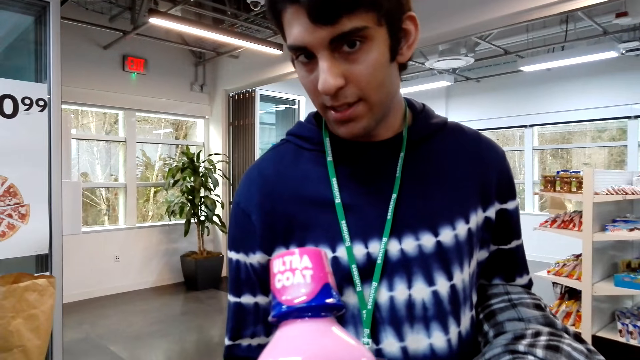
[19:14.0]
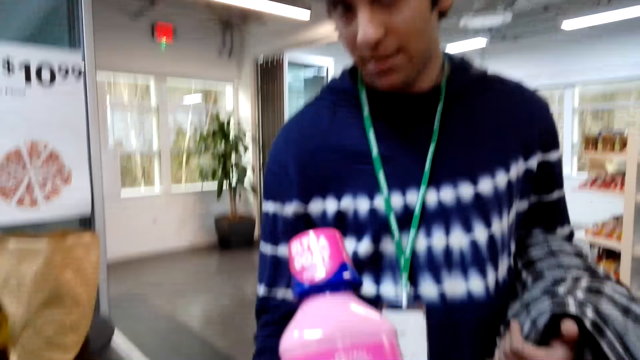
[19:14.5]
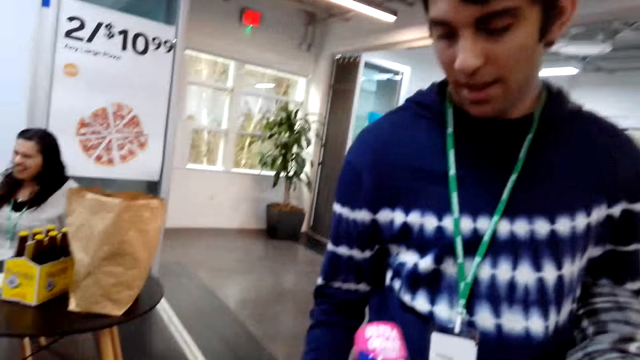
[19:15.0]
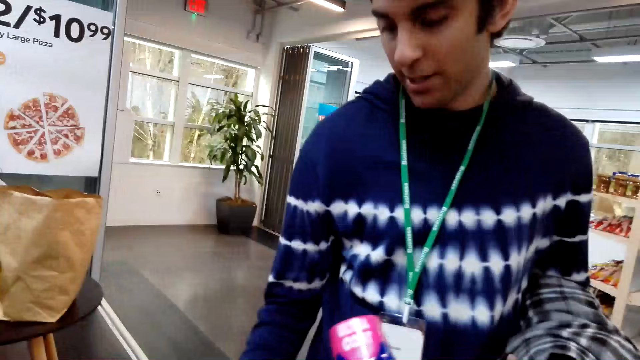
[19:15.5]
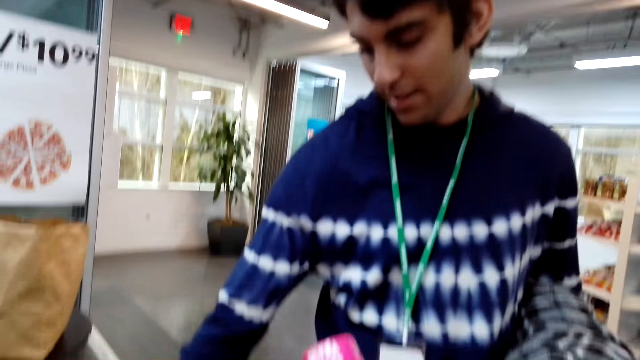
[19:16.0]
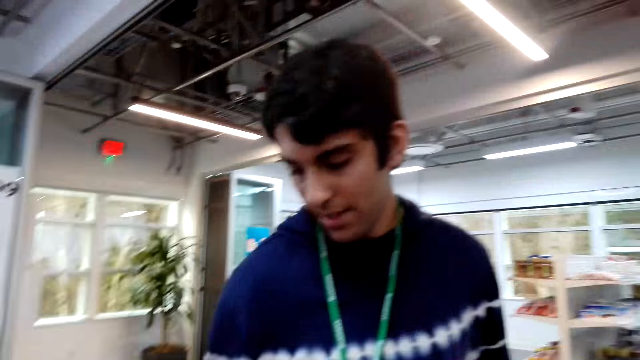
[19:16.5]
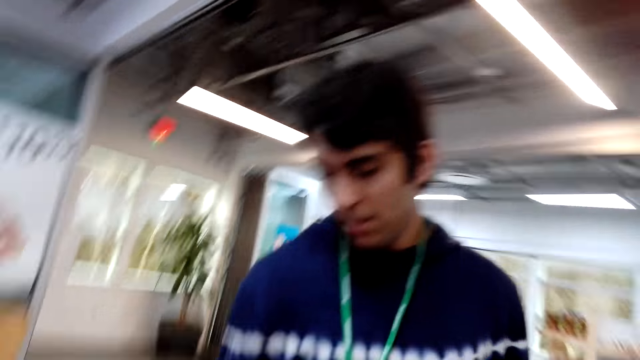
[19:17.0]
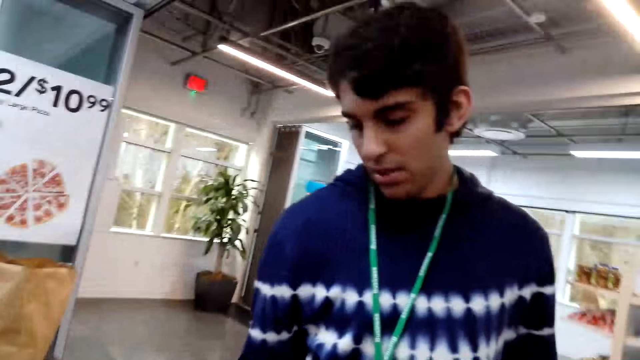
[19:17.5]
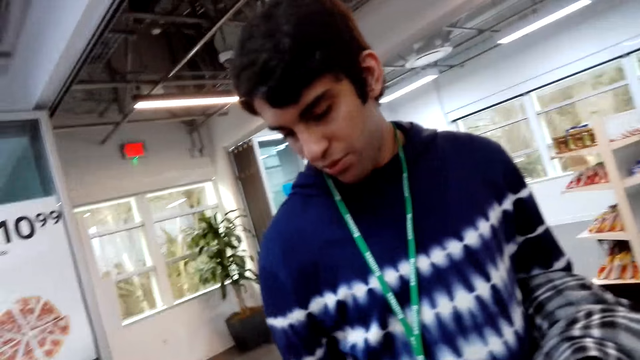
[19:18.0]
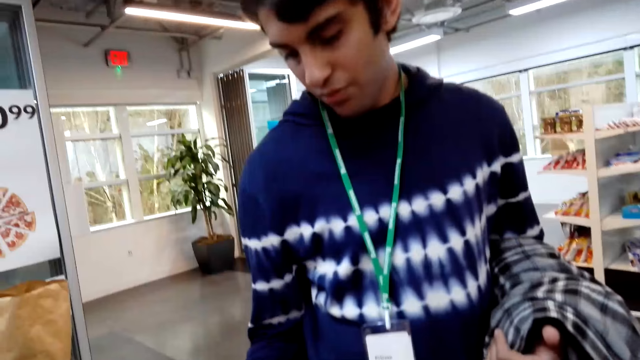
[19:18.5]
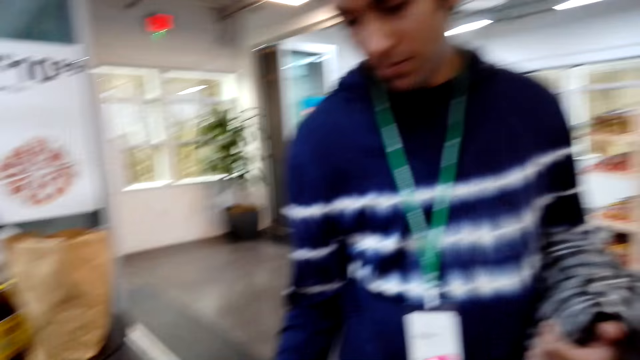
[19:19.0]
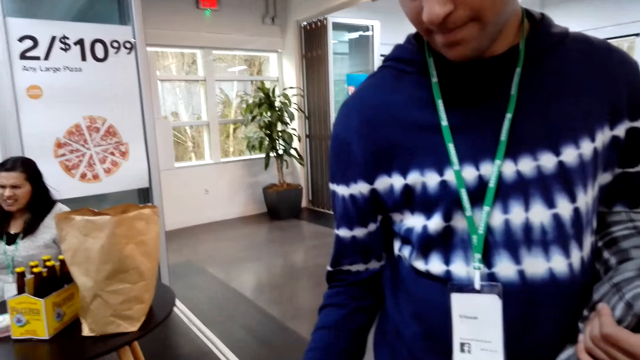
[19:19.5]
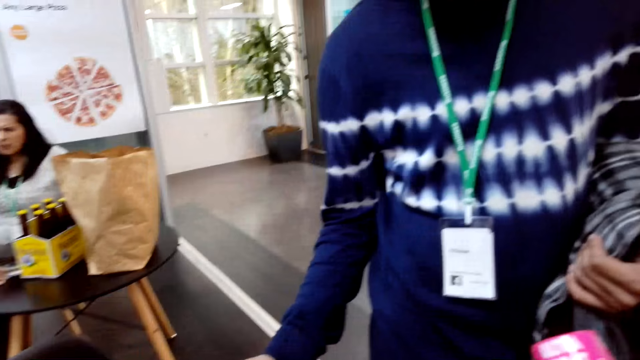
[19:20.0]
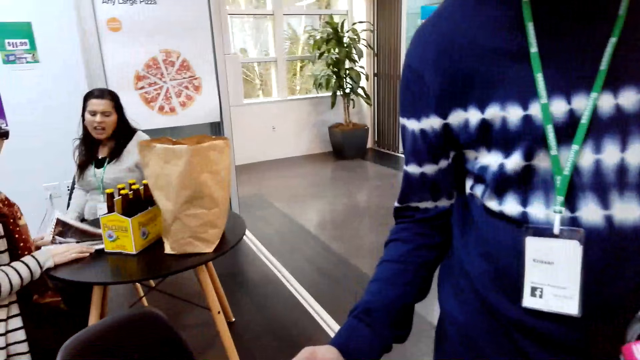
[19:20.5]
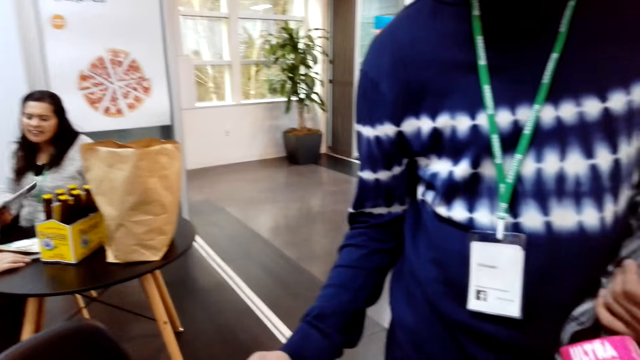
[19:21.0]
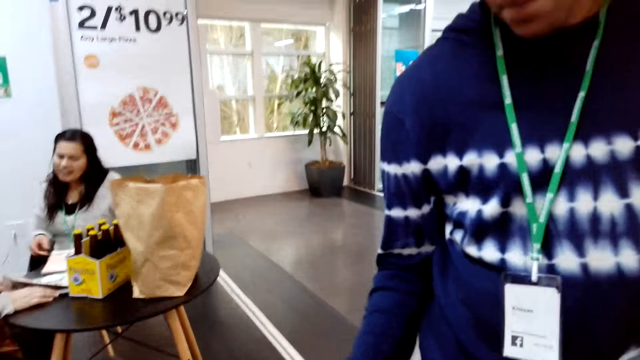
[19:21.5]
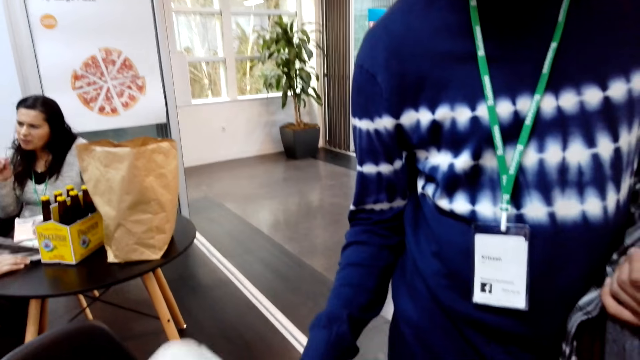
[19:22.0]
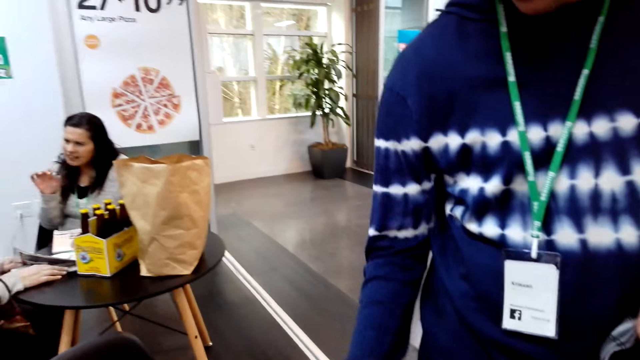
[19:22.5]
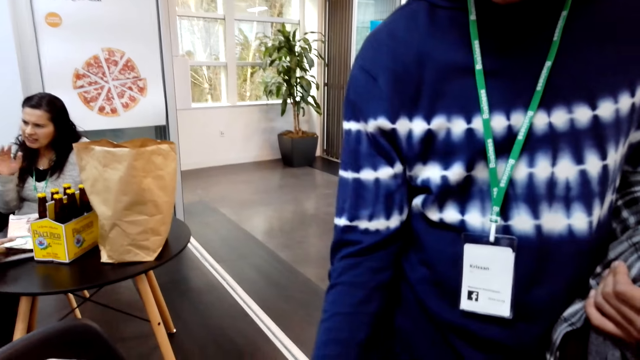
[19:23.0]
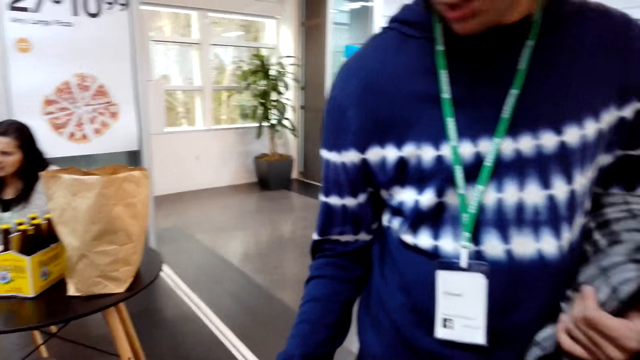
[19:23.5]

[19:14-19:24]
The camera wearer talks to a man.

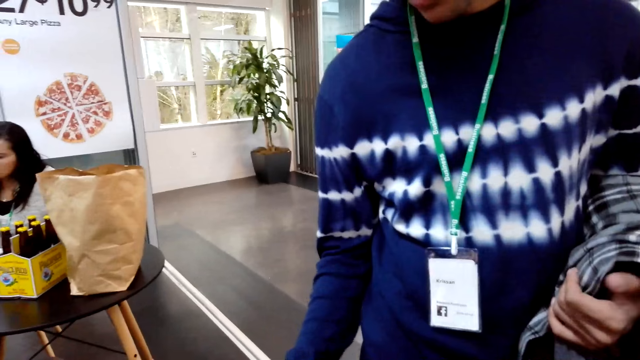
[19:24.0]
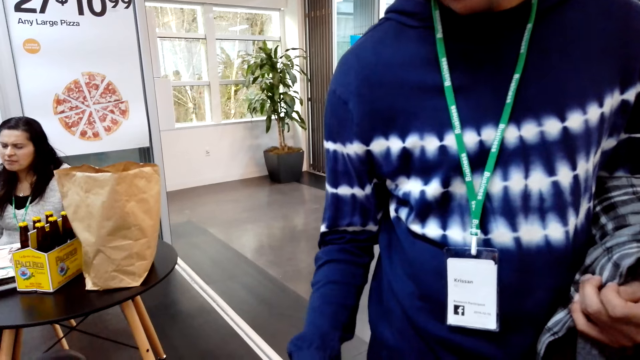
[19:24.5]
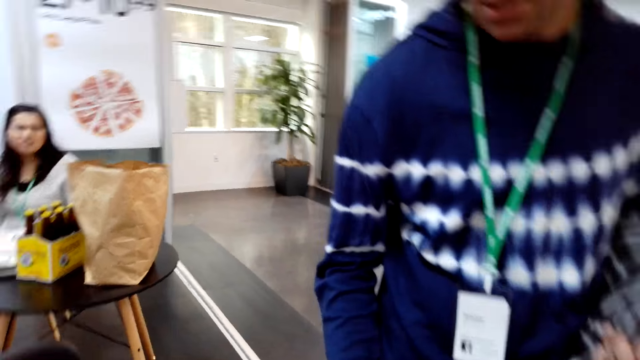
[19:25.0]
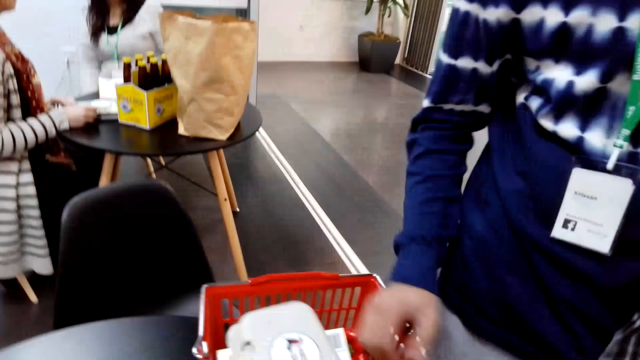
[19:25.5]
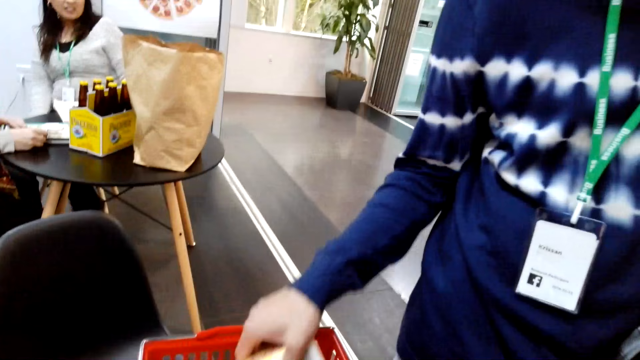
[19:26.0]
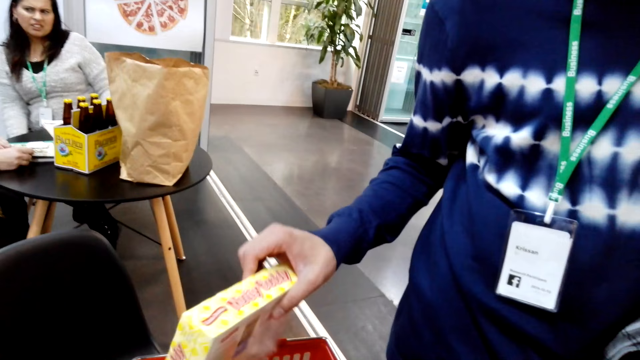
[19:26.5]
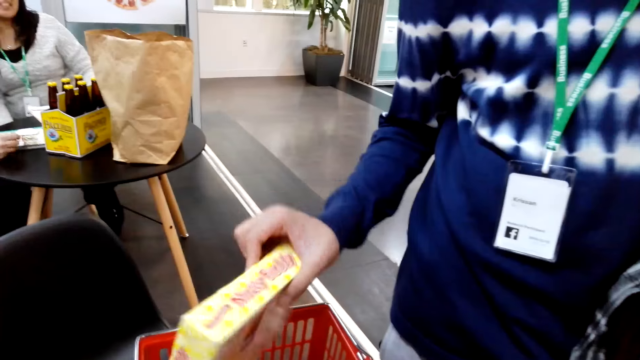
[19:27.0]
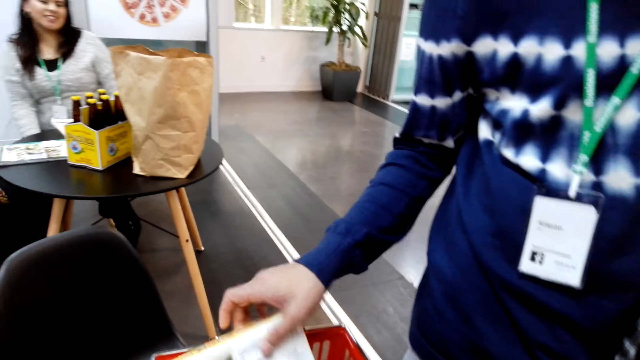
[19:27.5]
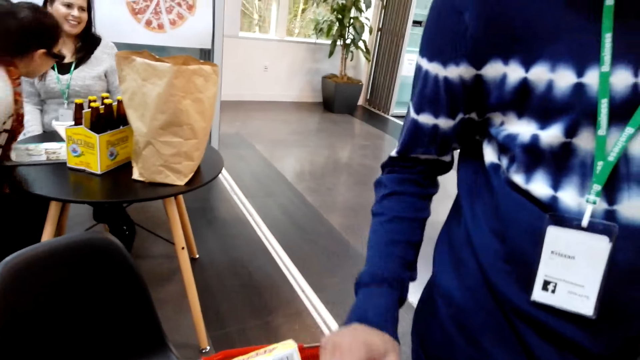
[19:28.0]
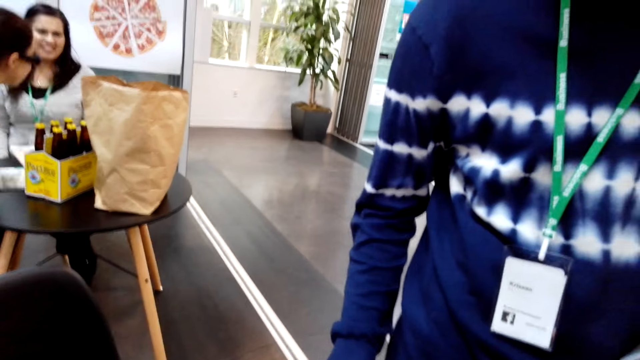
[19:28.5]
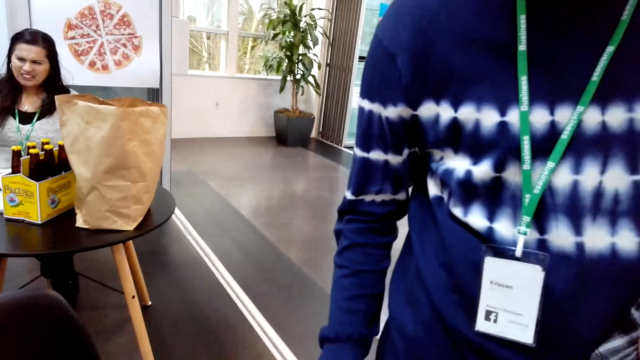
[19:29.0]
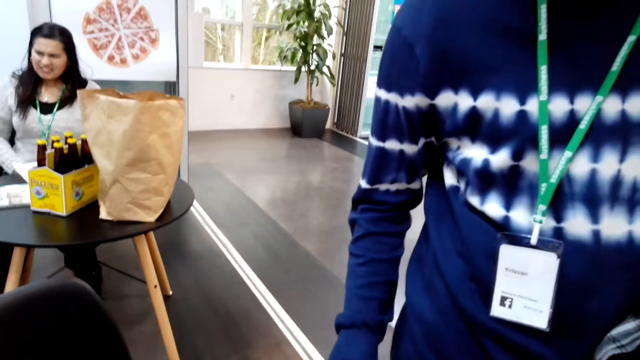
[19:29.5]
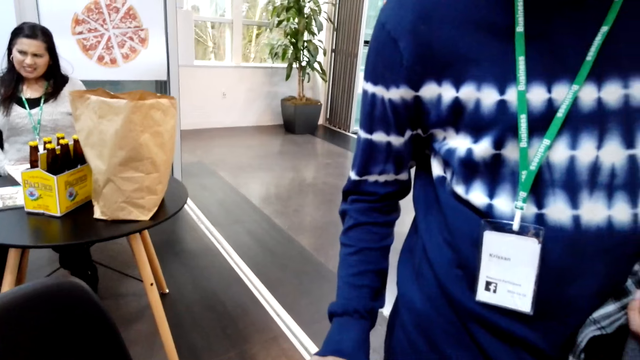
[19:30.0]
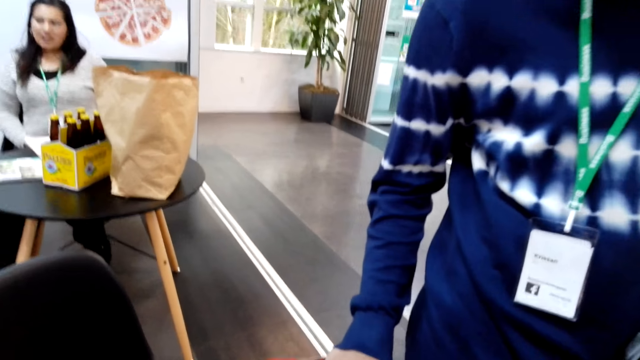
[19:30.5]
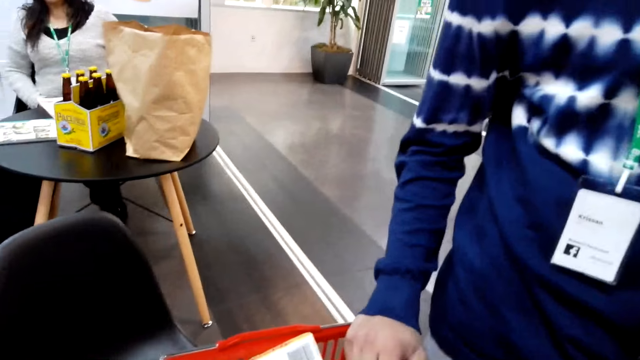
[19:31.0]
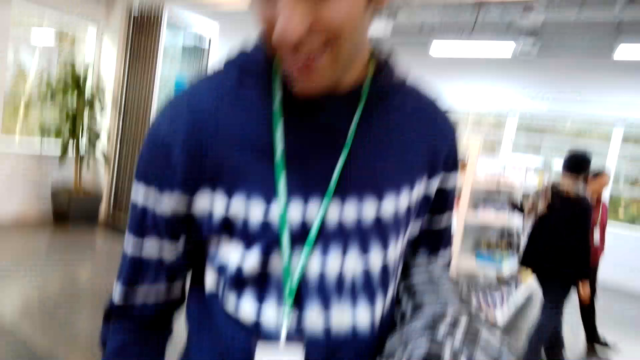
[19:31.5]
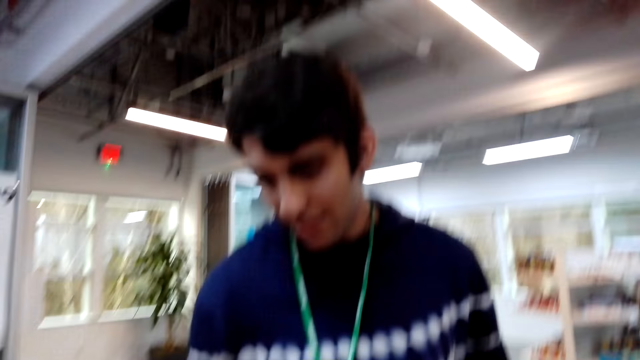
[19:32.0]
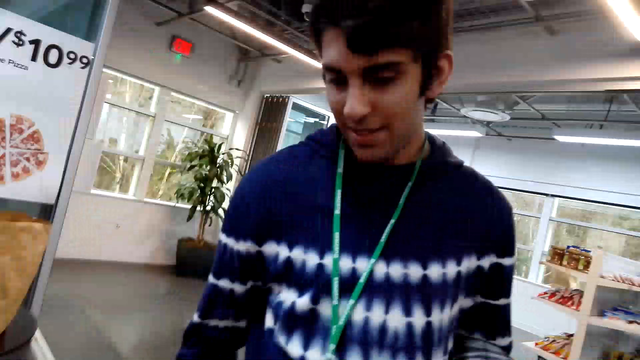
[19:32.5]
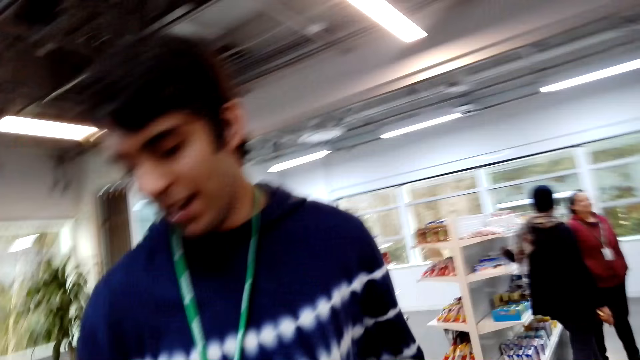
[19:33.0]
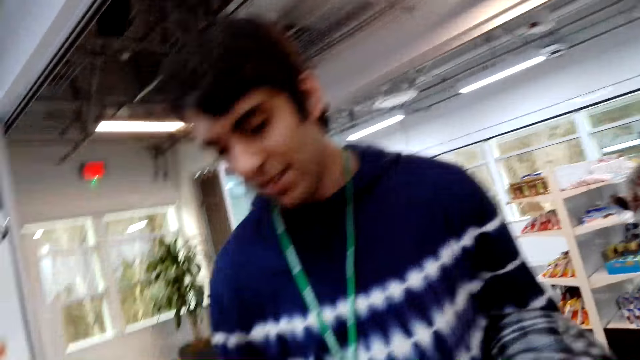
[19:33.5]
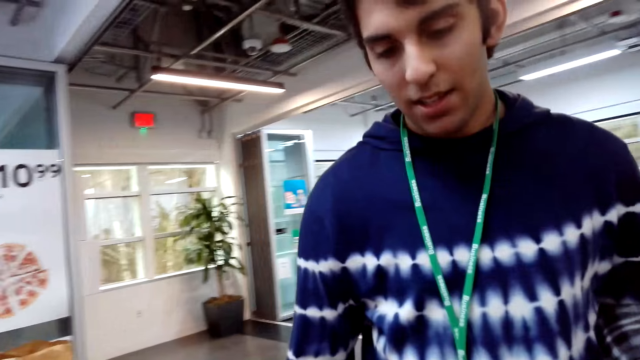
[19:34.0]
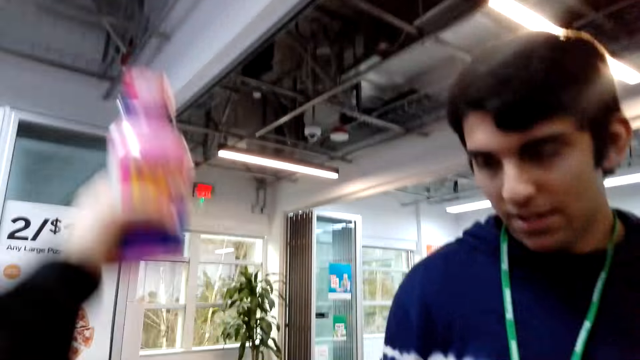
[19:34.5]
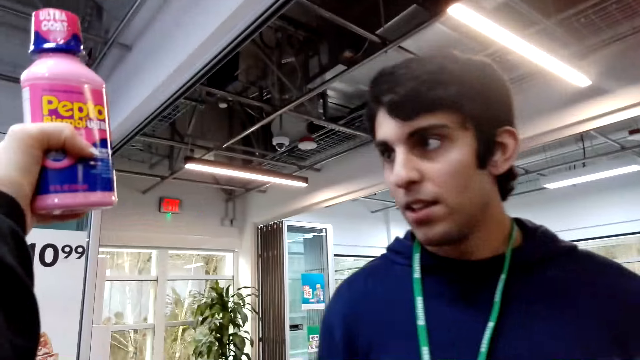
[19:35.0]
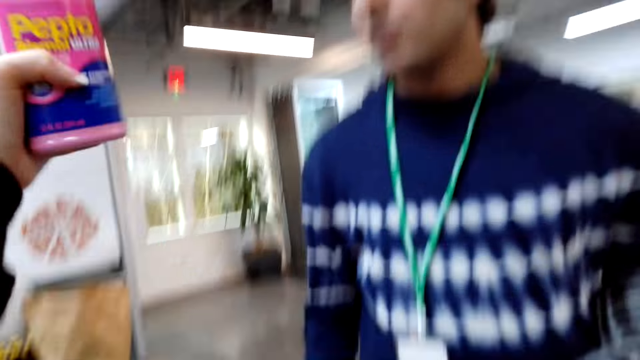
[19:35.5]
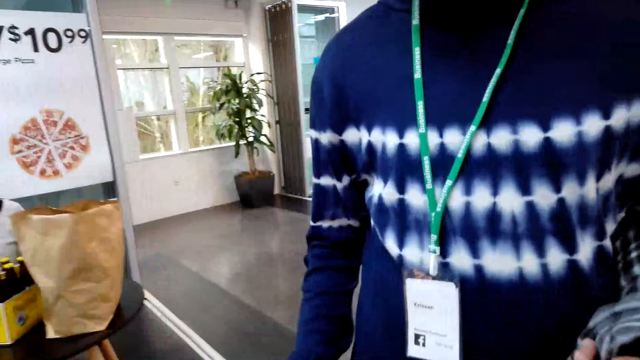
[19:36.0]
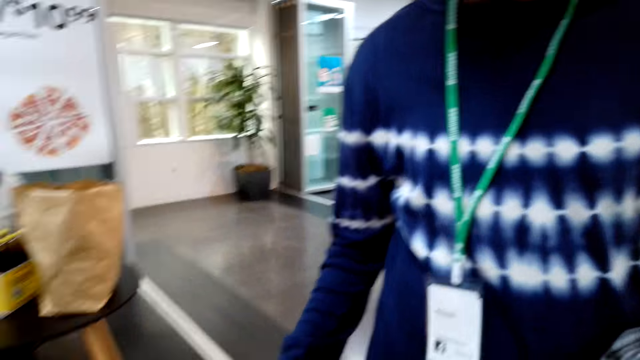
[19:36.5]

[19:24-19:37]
A man holds a box and puts the box inside the shopping list. The camera wearer raises the pepto.
